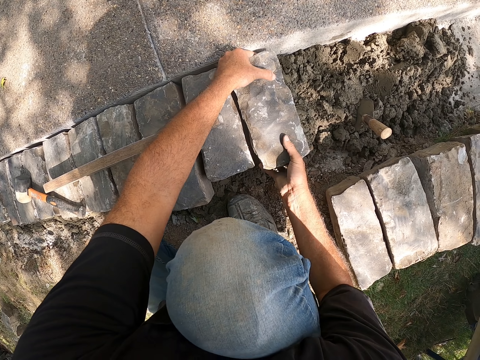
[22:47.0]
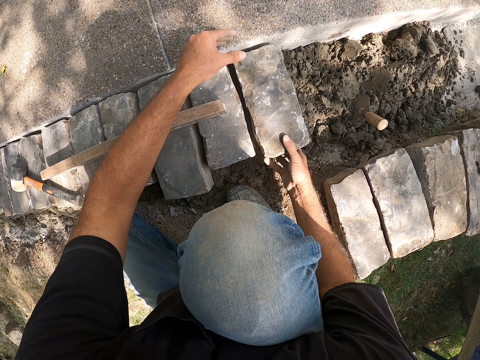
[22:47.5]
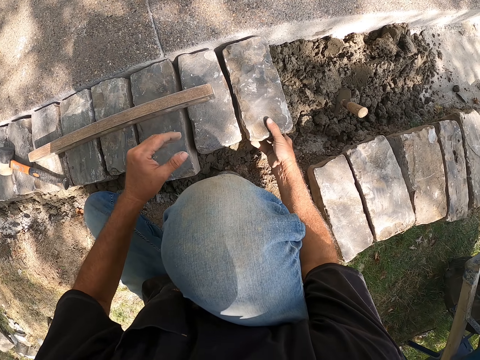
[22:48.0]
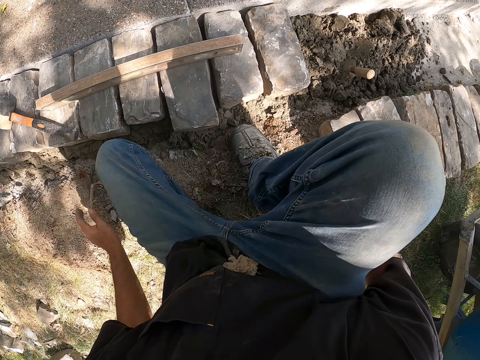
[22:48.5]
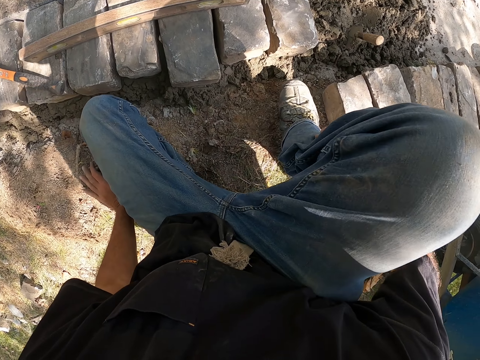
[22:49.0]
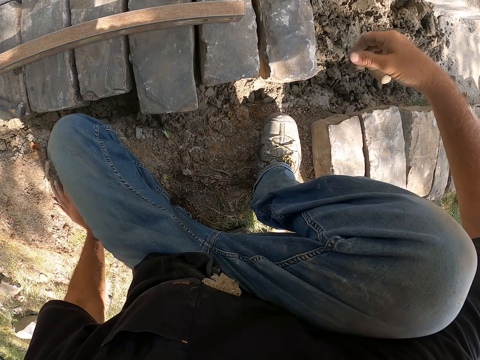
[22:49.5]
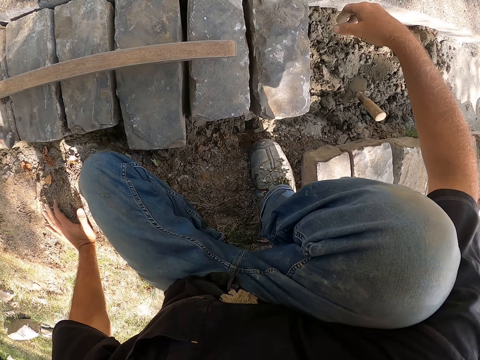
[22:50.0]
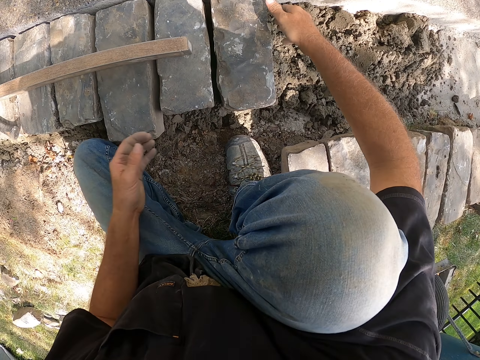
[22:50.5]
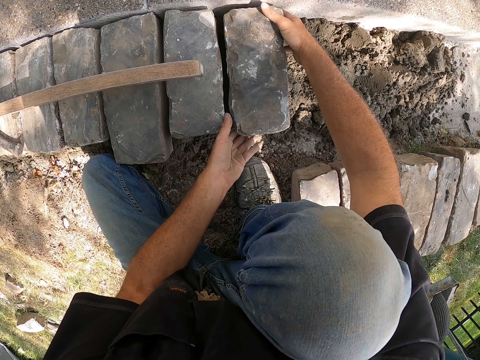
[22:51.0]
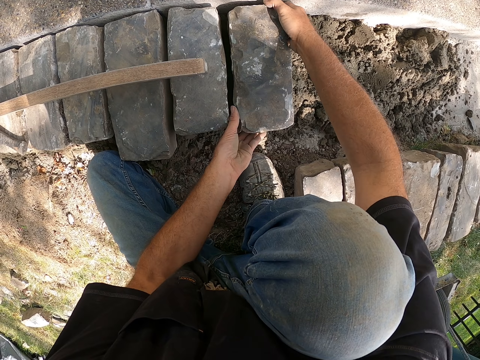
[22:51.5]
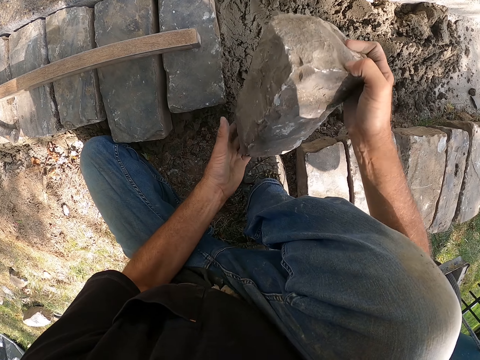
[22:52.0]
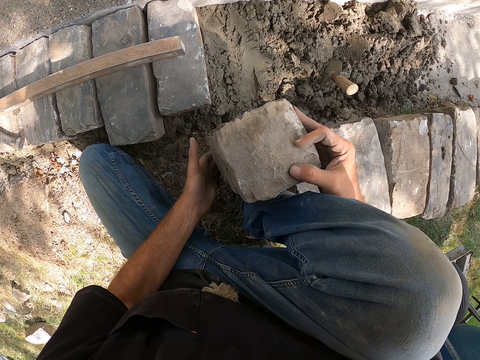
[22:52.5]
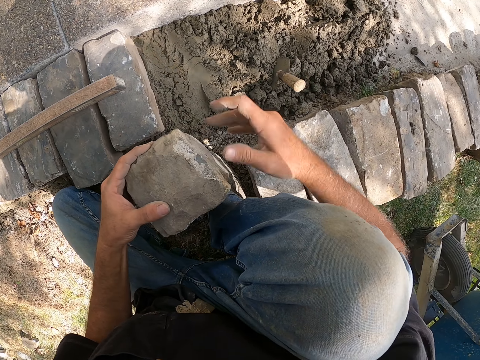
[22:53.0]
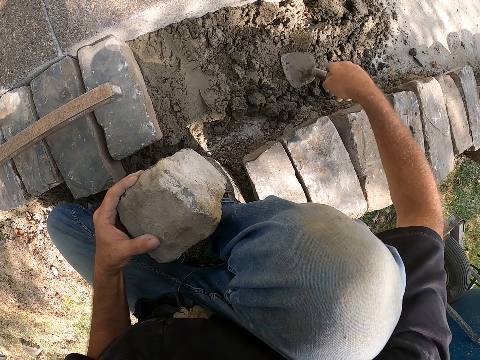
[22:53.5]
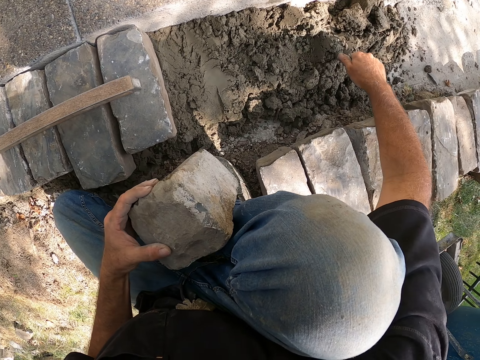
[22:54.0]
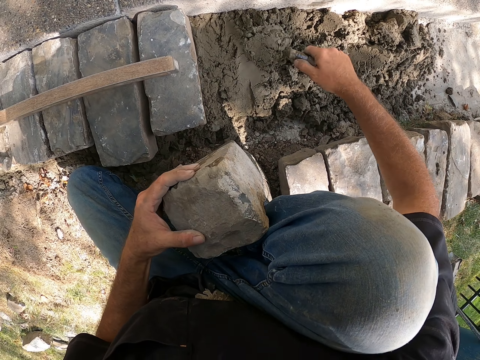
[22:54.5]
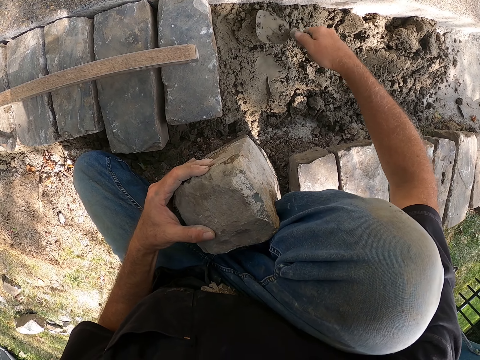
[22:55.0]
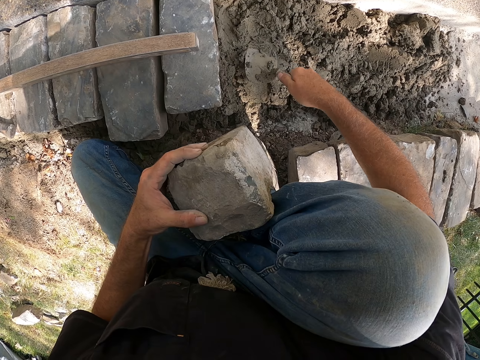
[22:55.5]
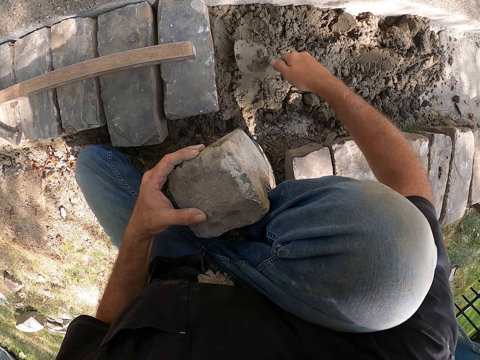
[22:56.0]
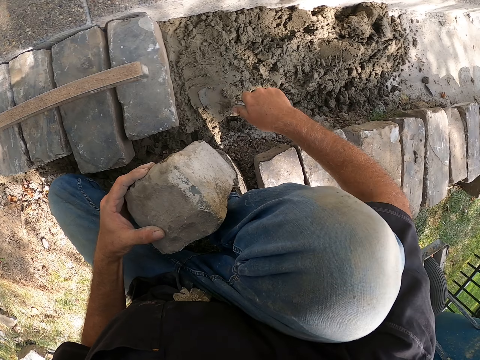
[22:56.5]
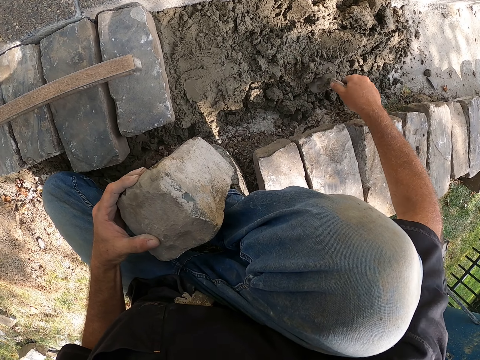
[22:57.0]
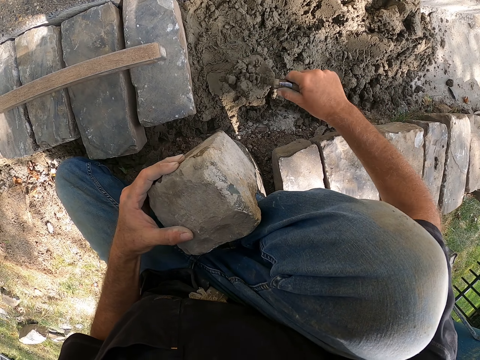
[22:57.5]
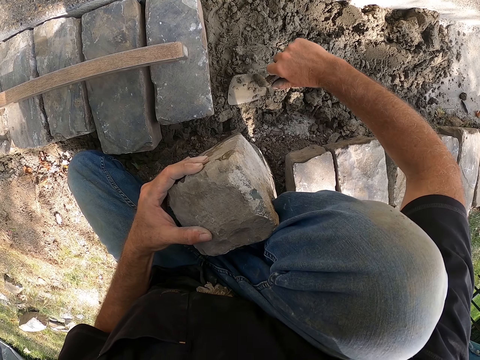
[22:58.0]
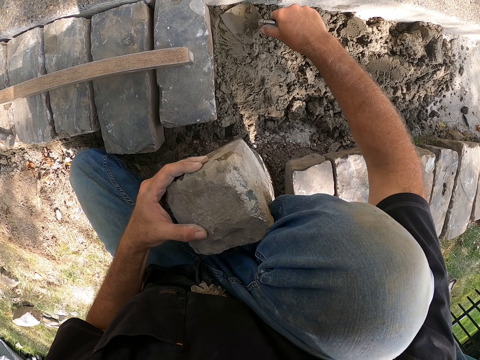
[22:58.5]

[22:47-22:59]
The camera wearer adjusts a block on the ground. They move around. They pick up the block. They mix cement on the ground.

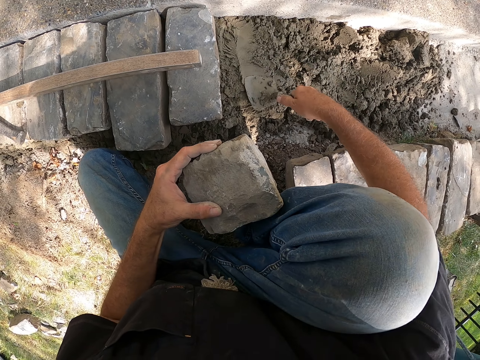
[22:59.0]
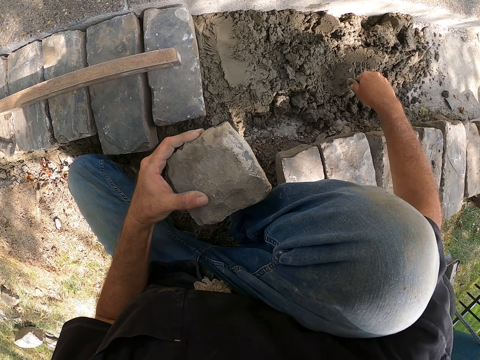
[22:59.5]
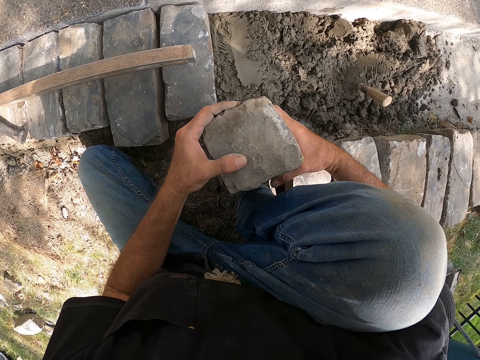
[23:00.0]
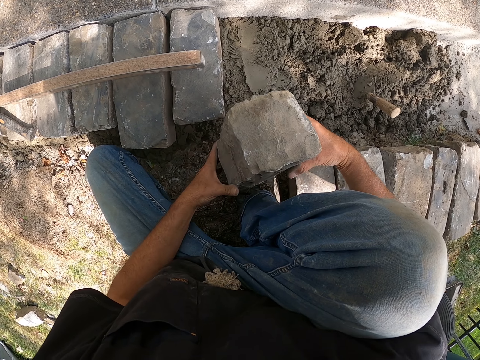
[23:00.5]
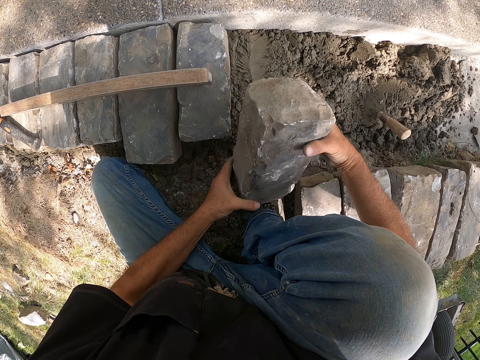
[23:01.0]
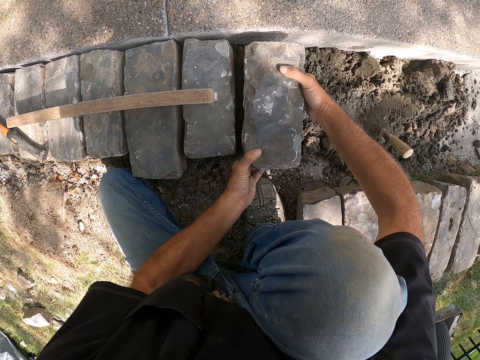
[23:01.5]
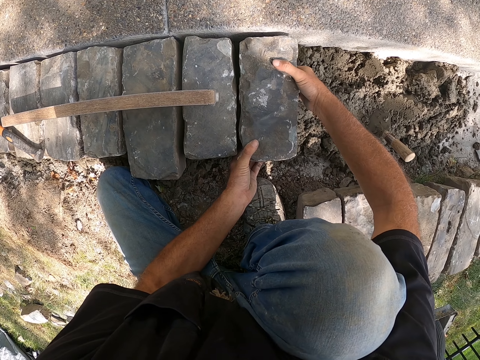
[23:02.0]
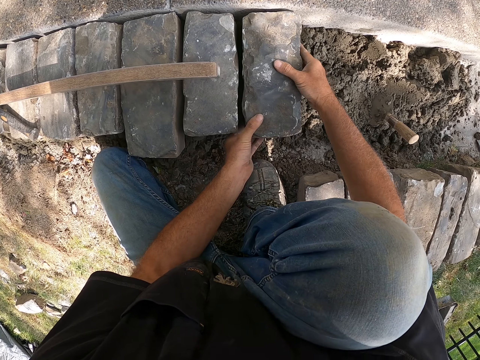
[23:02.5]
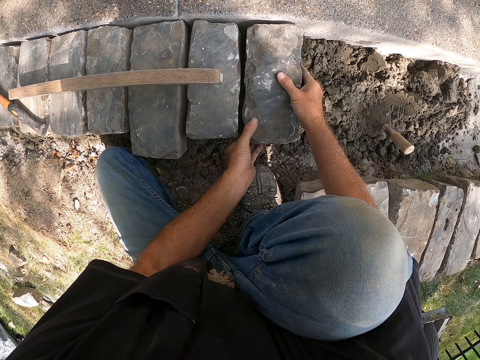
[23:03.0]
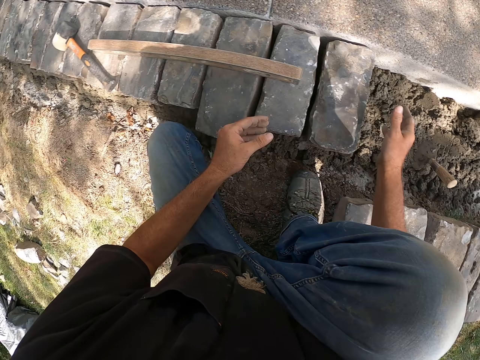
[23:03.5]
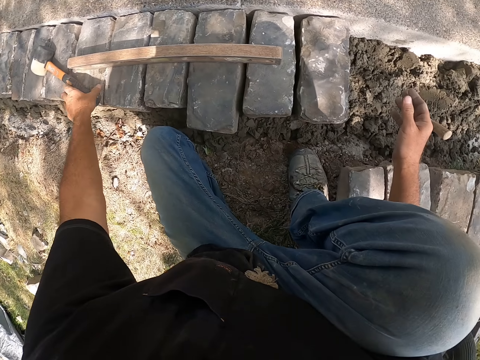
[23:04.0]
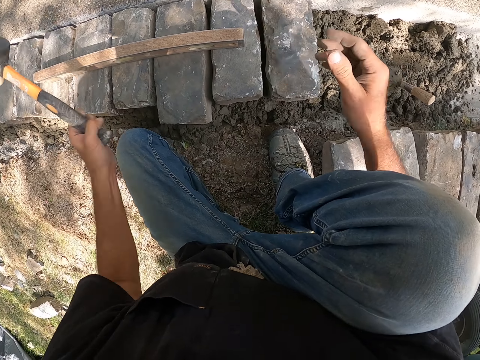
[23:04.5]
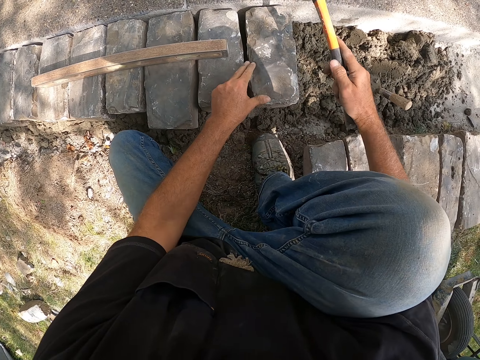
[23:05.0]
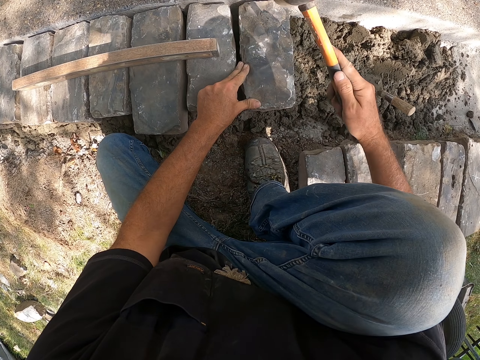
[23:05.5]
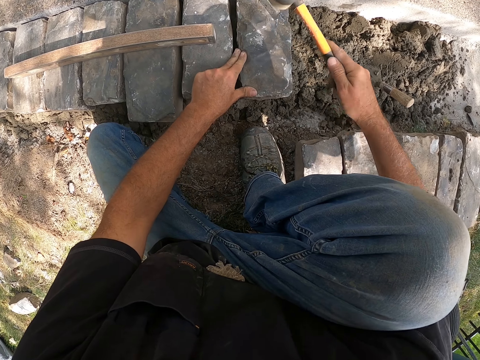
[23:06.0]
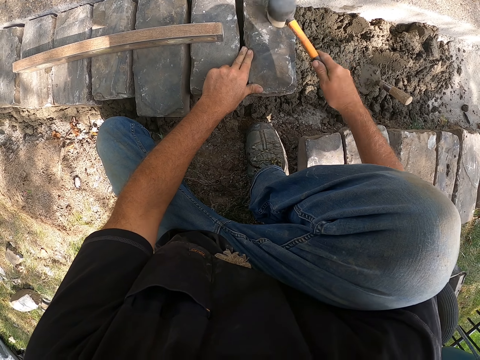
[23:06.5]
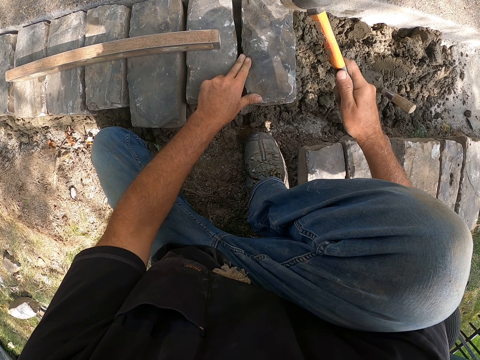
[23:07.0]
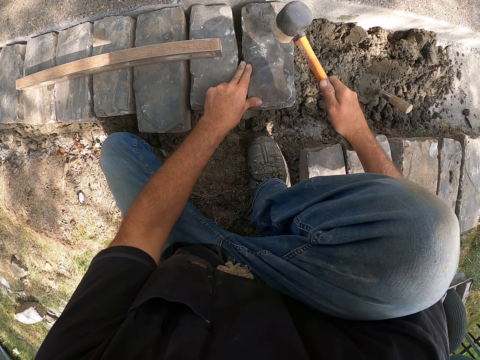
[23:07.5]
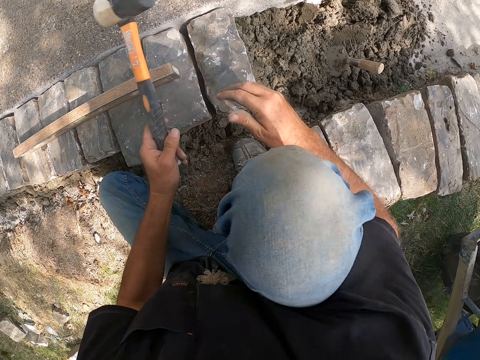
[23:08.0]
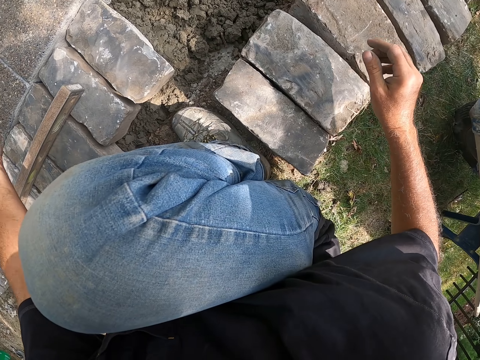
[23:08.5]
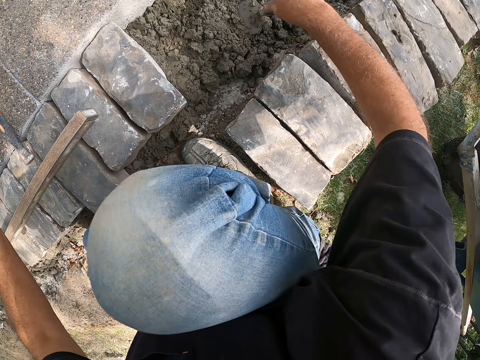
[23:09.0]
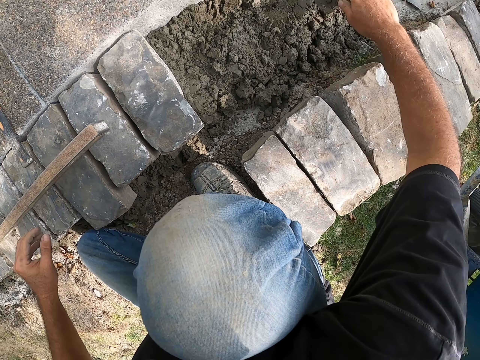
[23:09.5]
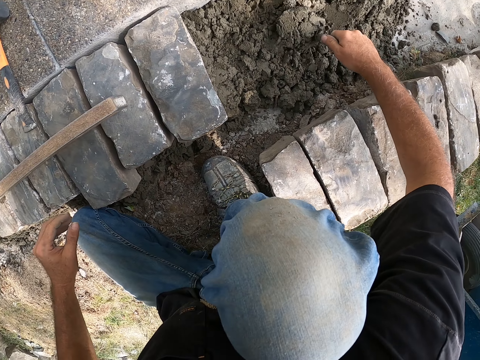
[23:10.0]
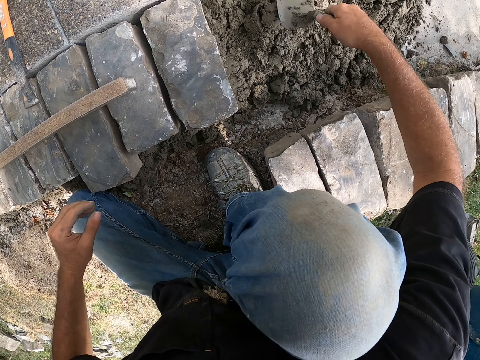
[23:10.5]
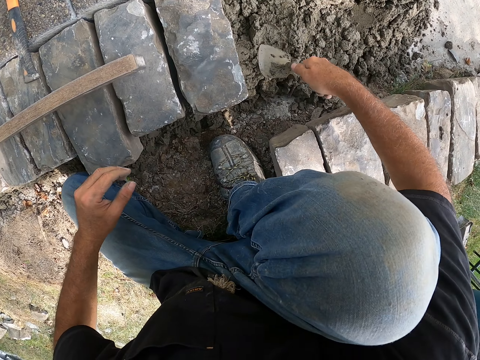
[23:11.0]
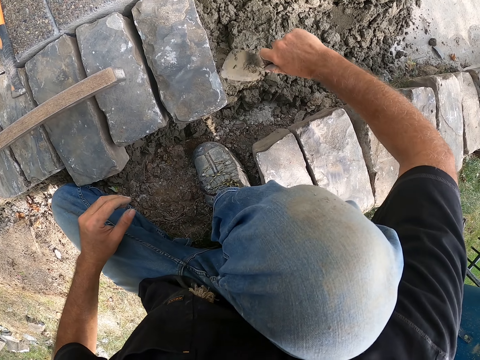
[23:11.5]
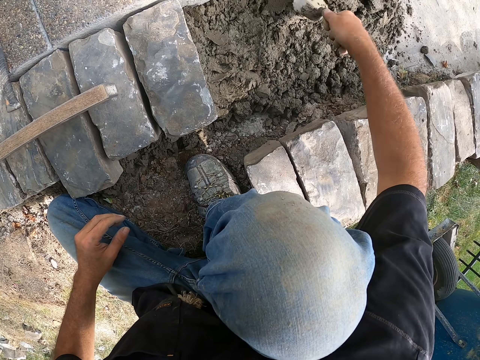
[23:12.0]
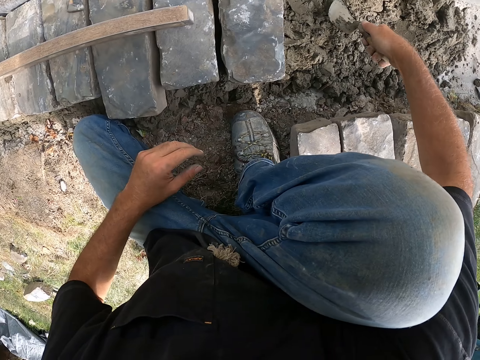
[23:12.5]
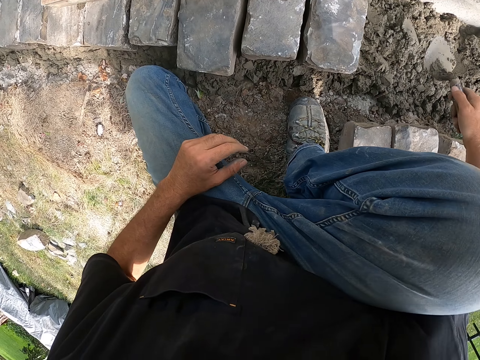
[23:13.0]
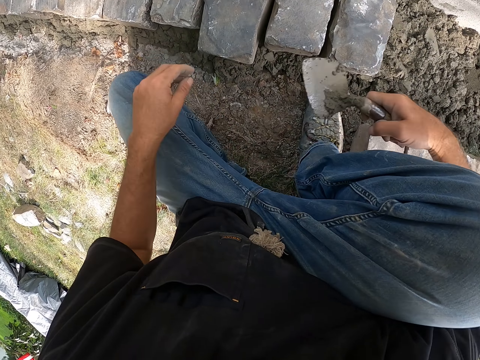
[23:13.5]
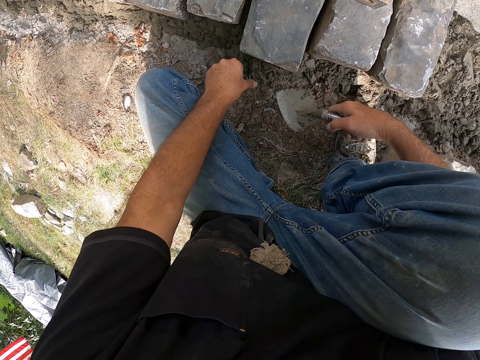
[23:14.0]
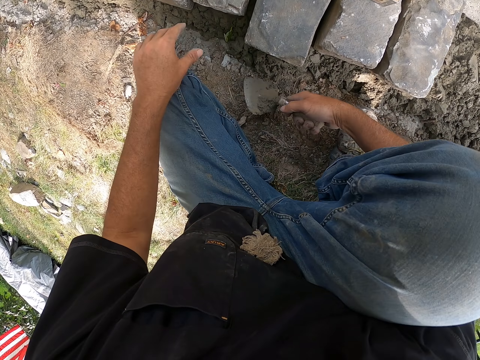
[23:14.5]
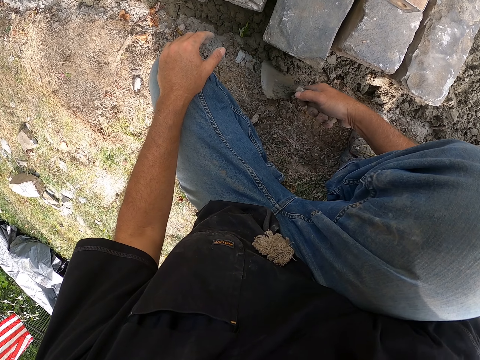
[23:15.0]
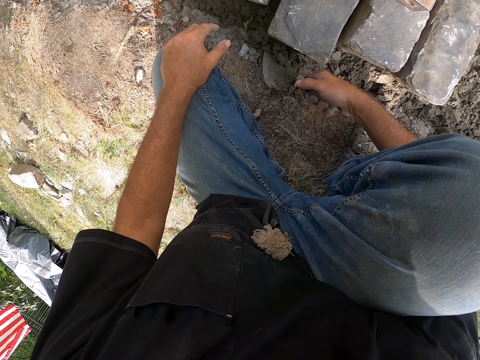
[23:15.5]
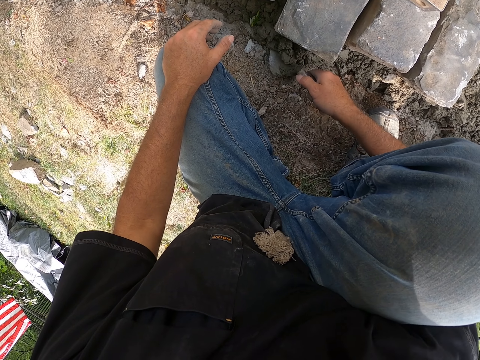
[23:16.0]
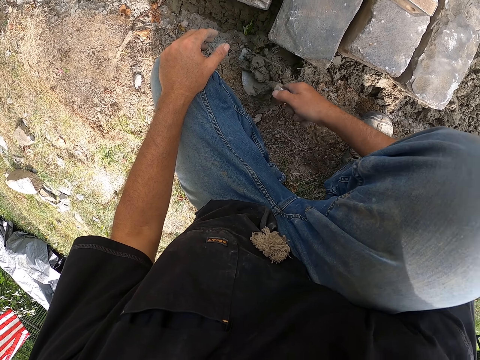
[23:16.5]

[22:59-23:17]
The camera wearer puts down a trowel on the ground. They put the stone on the sand. They adjust a block on the ground. They pick up a hammer. They hit the block with the hammer. They put down the hammer on the ground. They mix cement on the ground. They scoop the cement from the ground.
